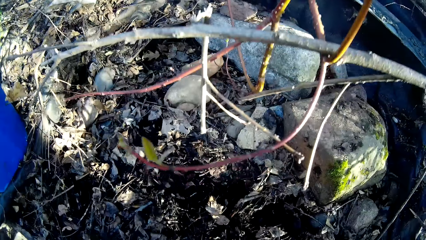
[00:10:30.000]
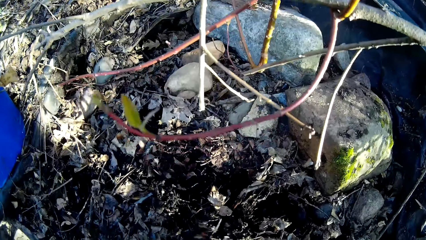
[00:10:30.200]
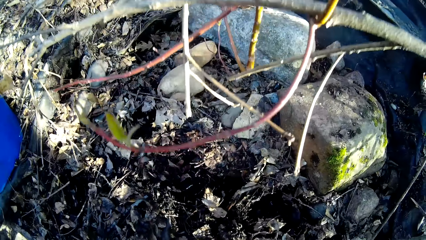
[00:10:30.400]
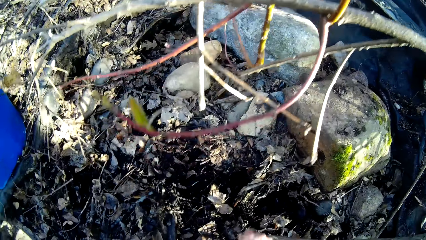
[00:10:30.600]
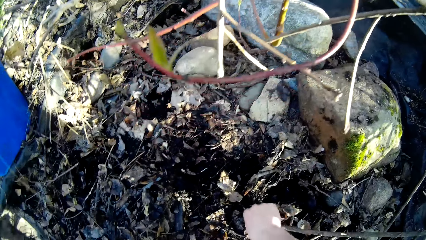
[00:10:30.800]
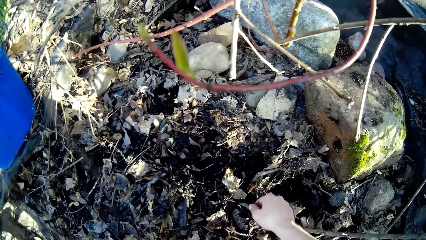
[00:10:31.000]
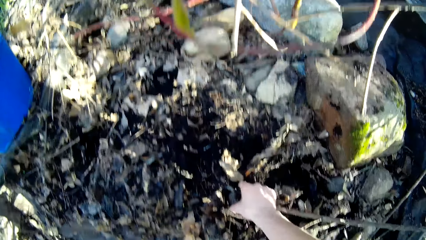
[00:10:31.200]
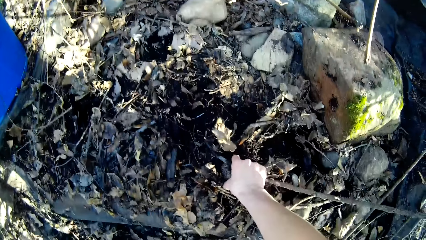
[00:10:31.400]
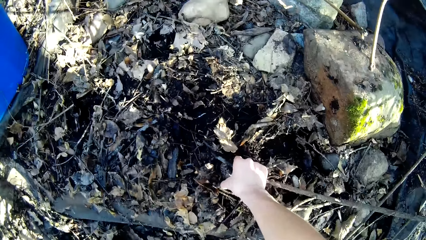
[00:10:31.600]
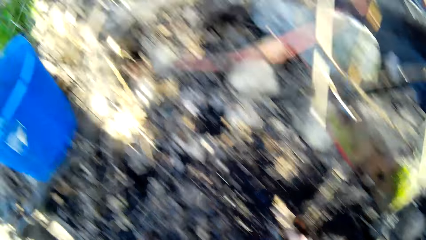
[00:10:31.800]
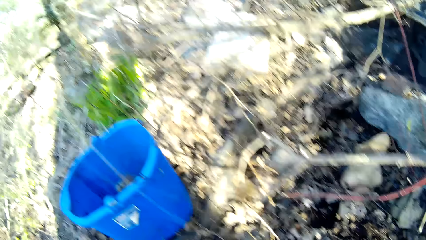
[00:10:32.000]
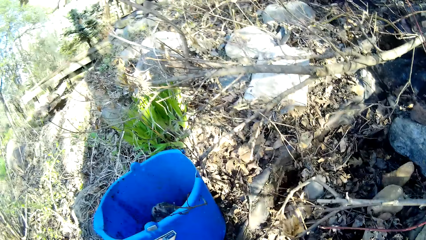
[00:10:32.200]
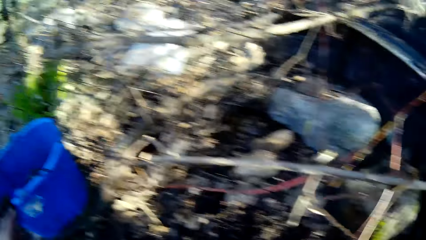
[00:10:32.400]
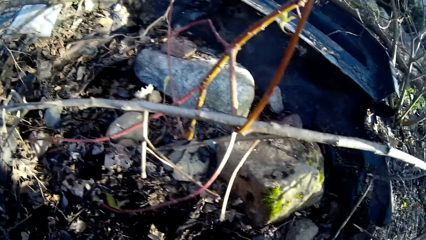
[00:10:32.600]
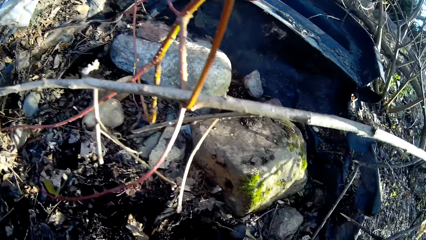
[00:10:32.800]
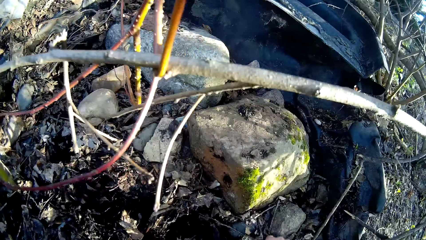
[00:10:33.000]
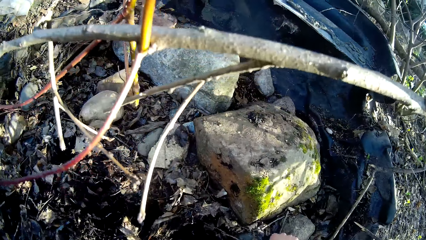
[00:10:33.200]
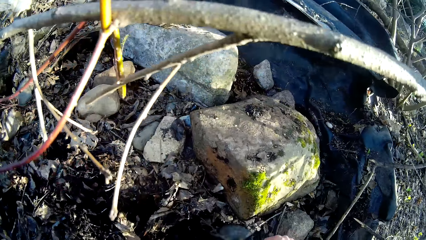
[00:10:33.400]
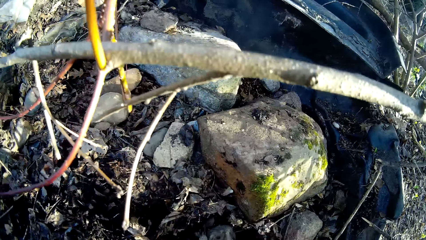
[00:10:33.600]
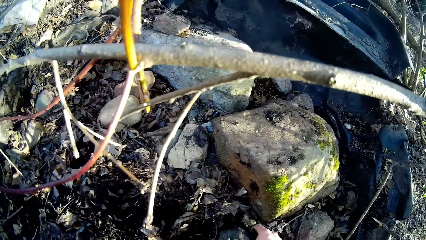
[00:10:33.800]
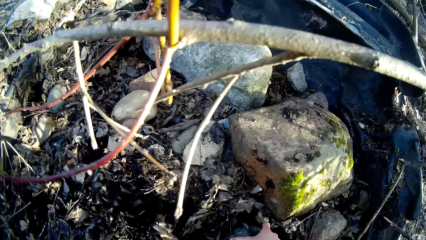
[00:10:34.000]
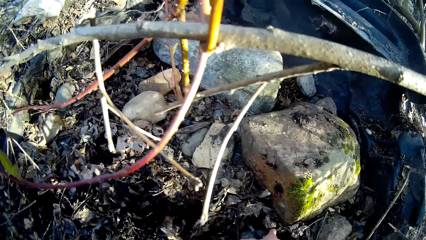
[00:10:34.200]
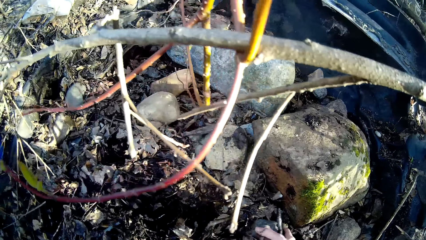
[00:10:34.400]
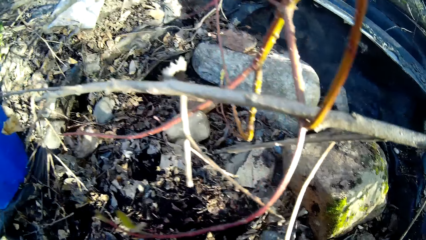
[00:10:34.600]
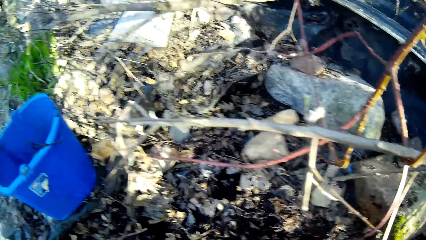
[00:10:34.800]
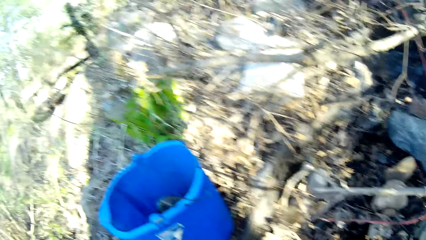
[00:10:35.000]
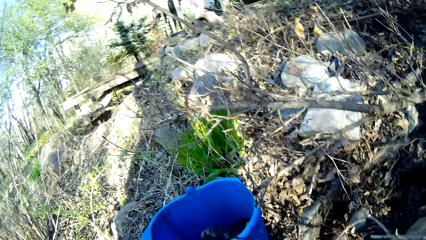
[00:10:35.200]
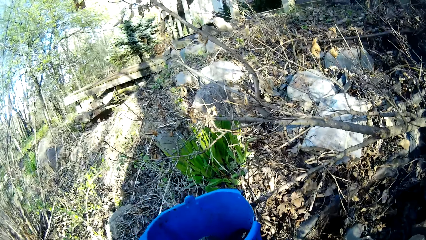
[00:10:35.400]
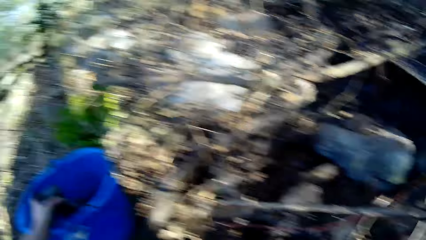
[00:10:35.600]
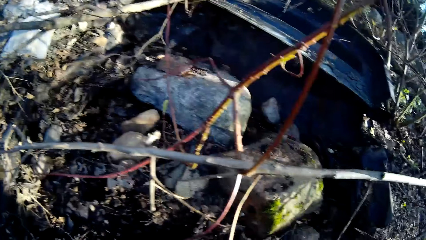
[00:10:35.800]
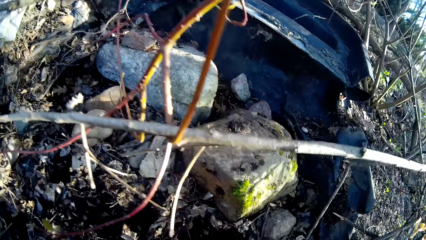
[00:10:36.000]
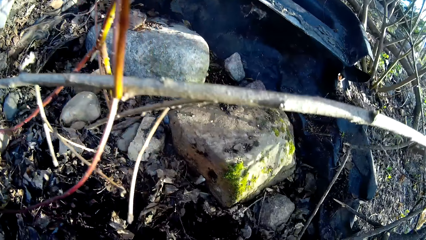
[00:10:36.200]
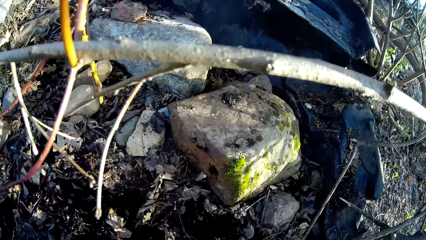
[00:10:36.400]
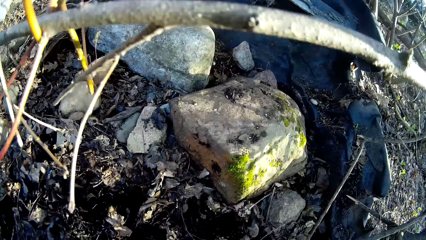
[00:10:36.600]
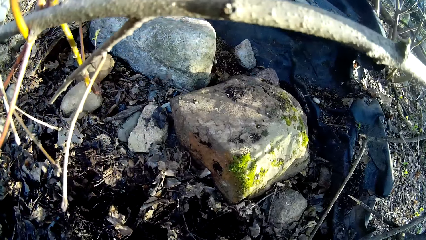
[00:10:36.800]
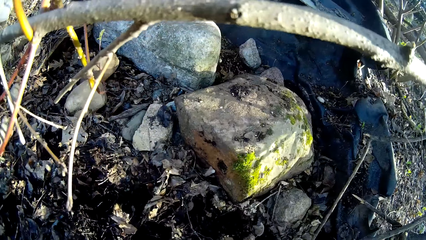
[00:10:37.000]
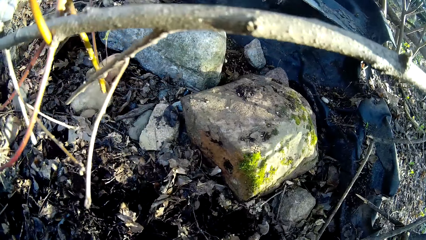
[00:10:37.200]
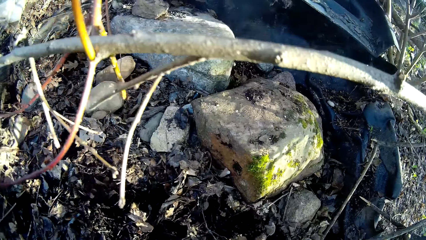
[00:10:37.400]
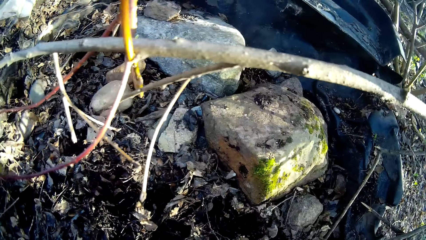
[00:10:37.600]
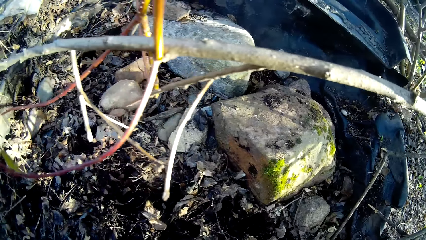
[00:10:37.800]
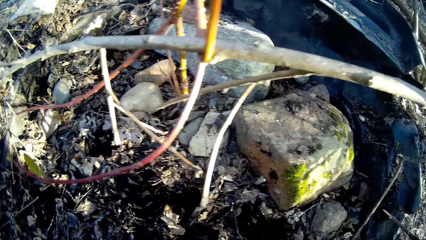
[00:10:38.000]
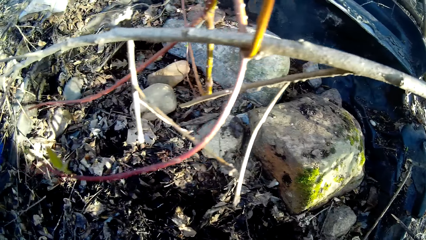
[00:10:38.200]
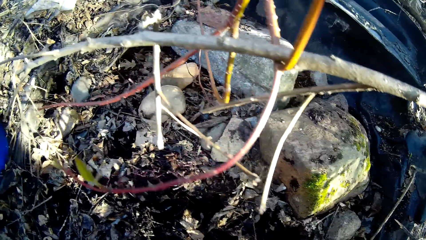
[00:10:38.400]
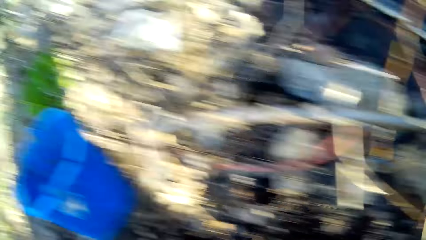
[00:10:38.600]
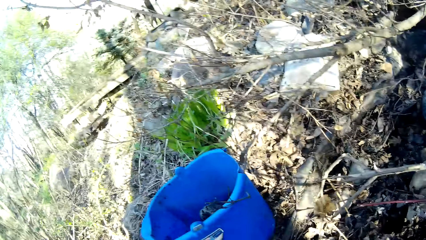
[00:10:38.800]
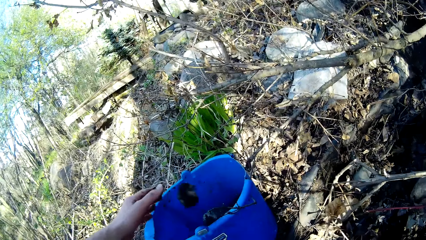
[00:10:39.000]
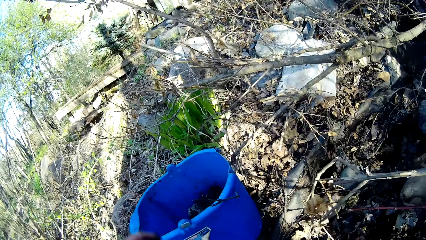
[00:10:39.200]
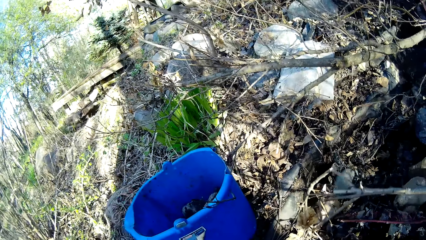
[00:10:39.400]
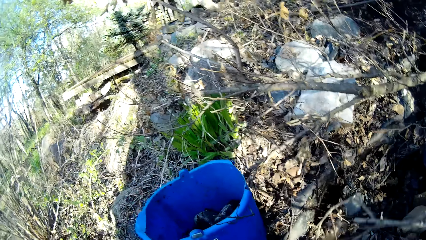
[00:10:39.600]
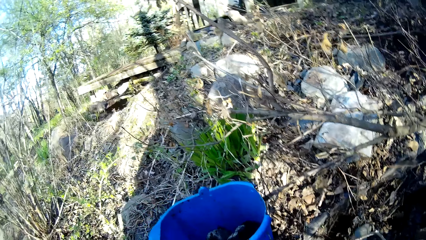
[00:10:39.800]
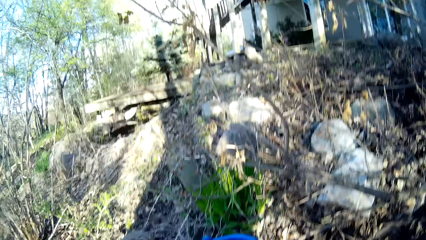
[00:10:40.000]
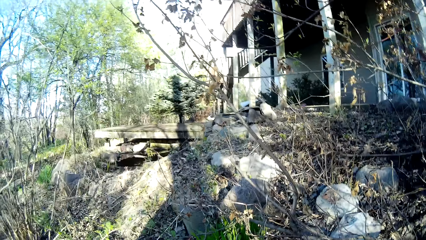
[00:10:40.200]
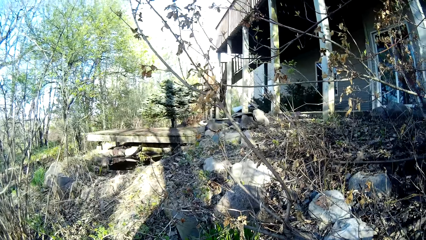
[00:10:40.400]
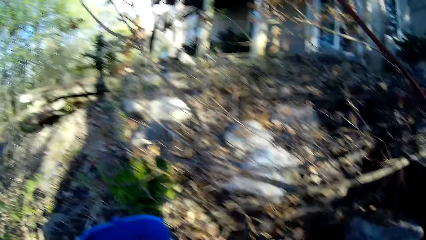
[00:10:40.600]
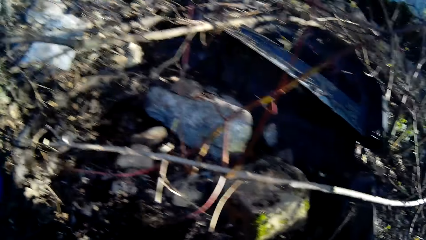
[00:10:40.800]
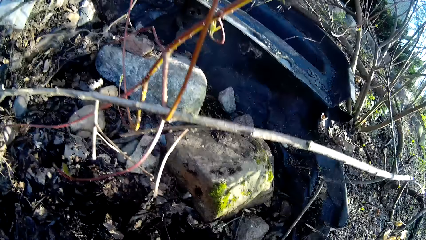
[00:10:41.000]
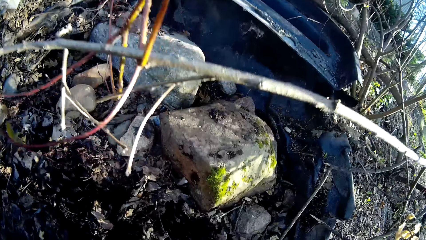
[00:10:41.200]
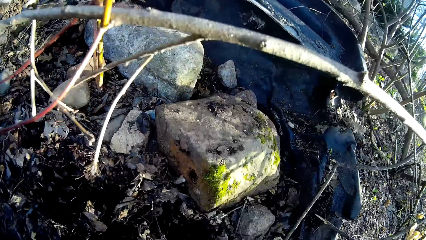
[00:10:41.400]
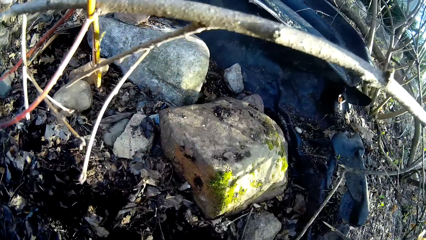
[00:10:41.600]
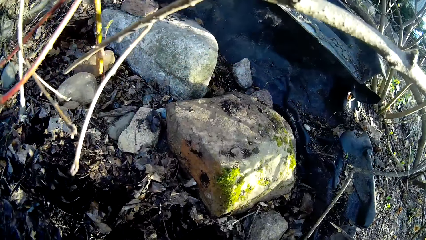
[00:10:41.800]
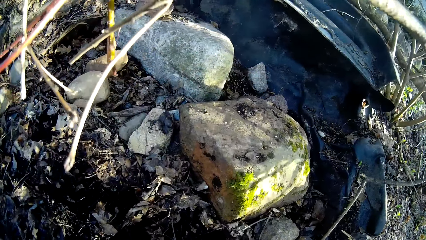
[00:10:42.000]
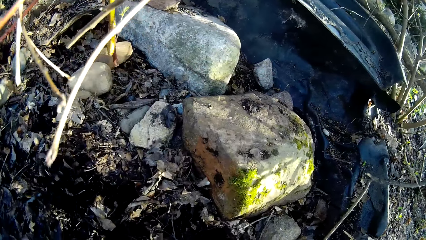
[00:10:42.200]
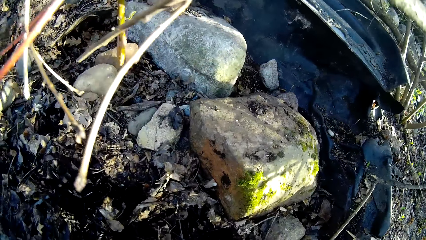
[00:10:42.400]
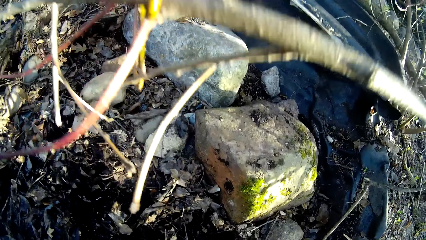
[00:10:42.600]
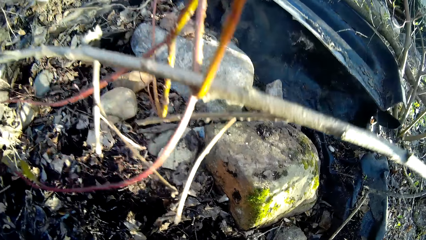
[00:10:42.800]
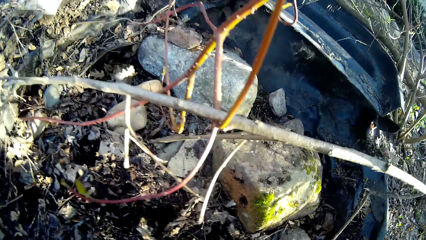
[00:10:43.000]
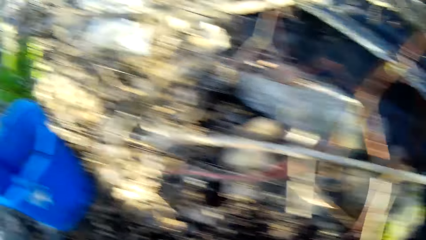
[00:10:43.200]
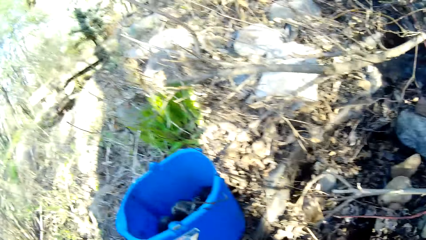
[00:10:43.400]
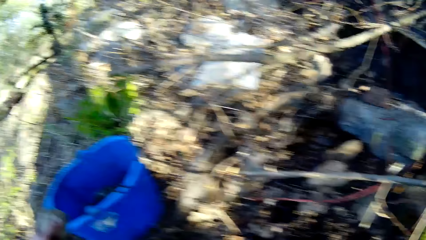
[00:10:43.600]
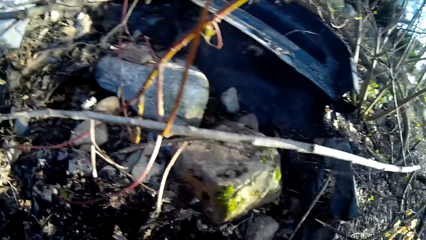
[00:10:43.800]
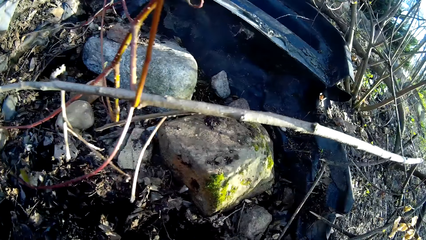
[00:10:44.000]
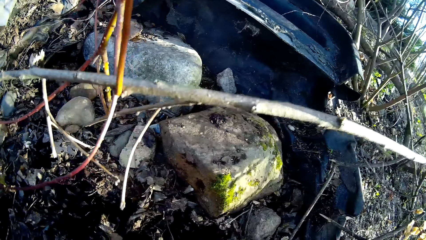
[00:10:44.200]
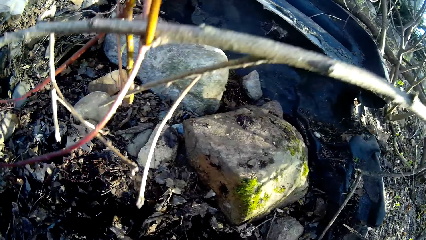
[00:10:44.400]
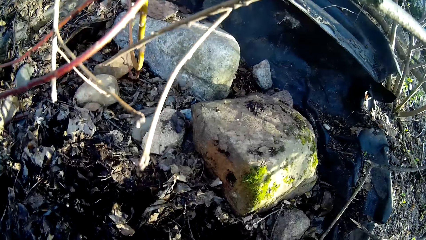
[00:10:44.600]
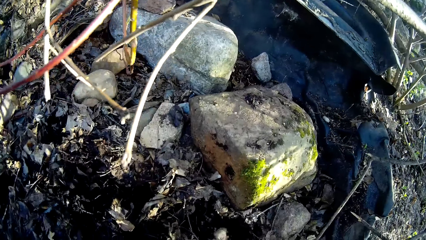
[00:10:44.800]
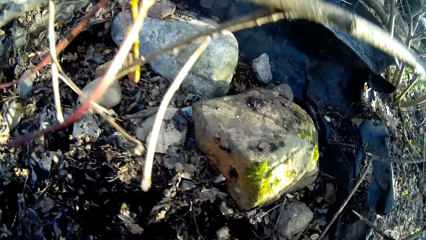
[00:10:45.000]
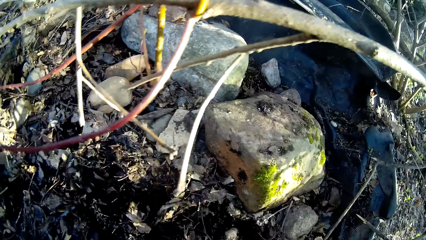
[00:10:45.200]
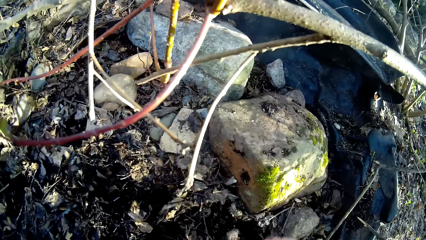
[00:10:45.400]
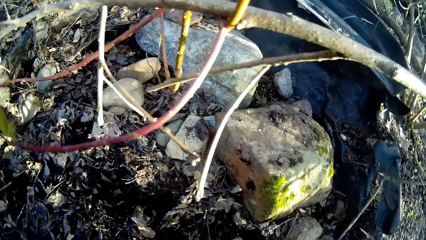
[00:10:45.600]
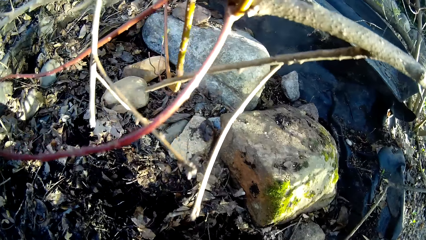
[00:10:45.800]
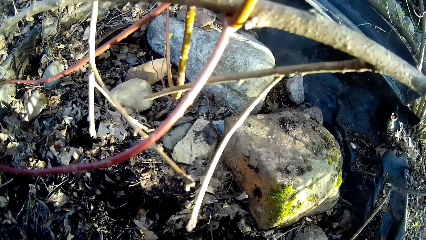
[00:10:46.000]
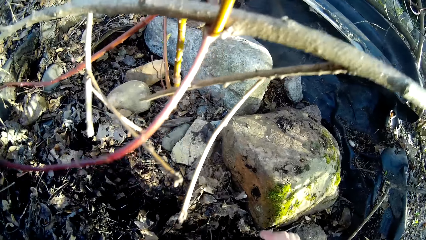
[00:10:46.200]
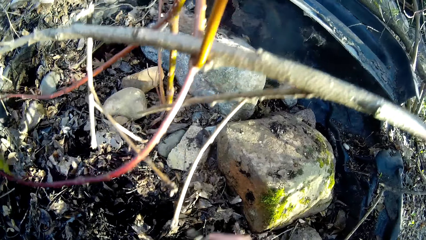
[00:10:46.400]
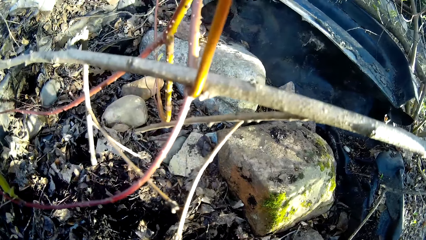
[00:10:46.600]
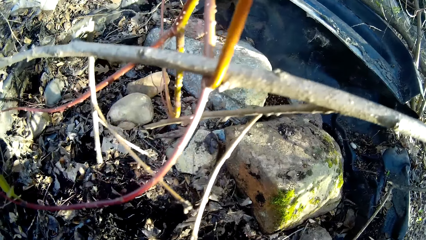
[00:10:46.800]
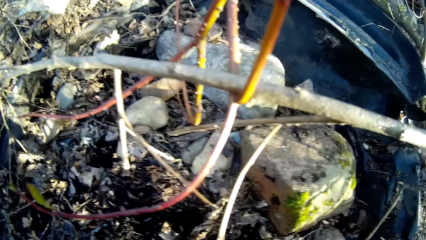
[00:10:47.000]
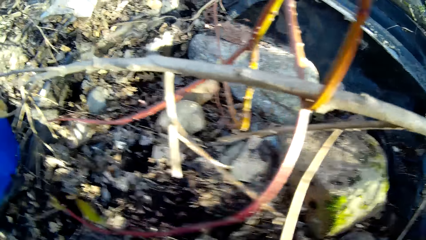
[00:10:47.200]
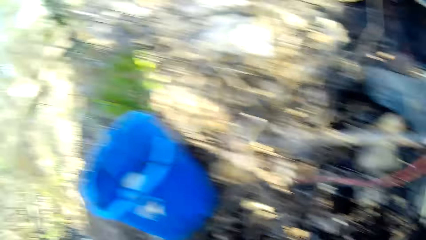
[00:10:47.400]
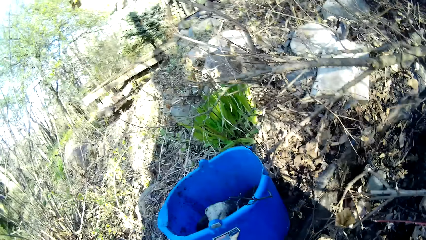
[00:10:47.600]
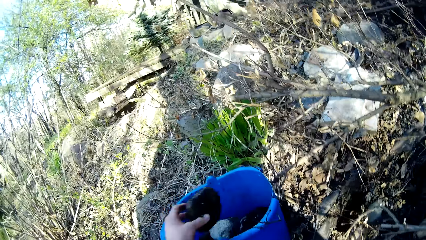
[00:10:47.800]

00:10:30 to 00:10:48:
The camera wearer picks rocks or stones on the ground with her right hand. She puts stones in a bucket. She picks rocks on the ground with her right hand. She drops the rocks in the bucket with her left hand. She gathers stones on the ground. She drops the rocks in the bucket with her left hand. She looks around a forest. She gathers stones on the ground. She drops the rocks in the bucket with her left hand. She picks rocks on the ground with her right hand.
